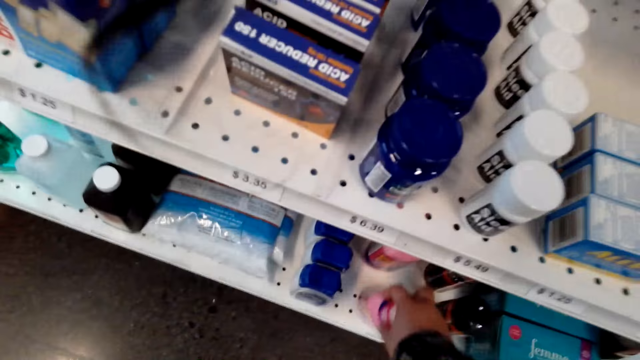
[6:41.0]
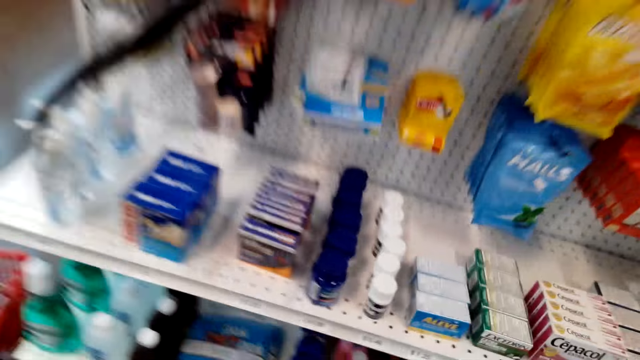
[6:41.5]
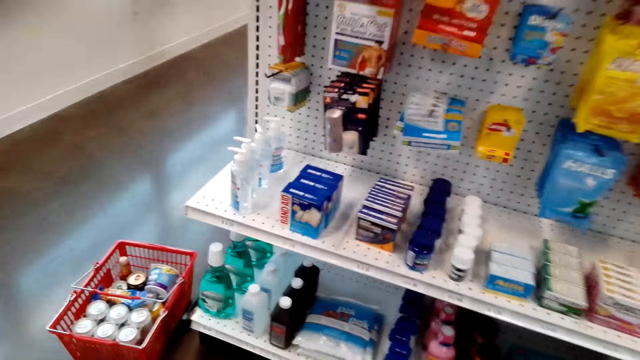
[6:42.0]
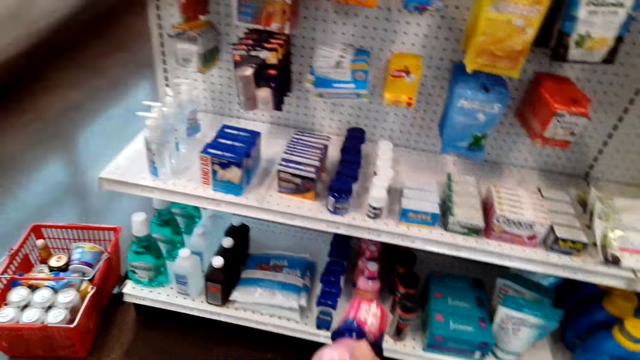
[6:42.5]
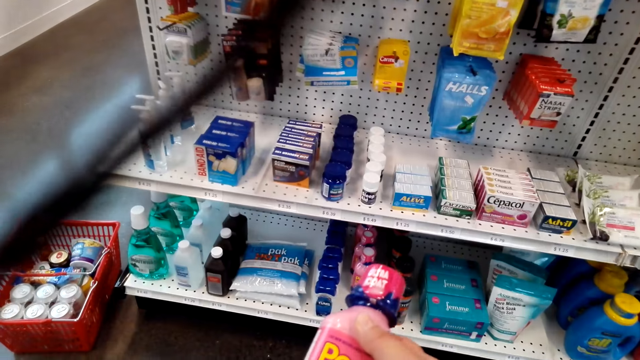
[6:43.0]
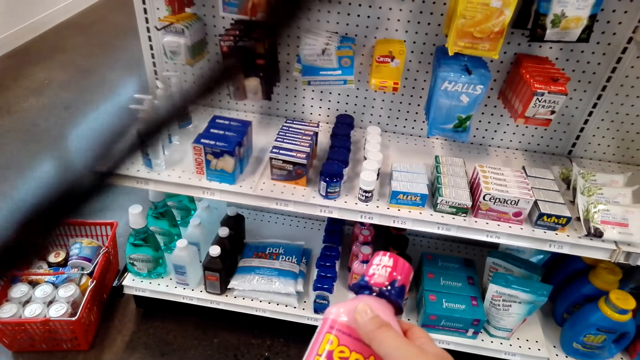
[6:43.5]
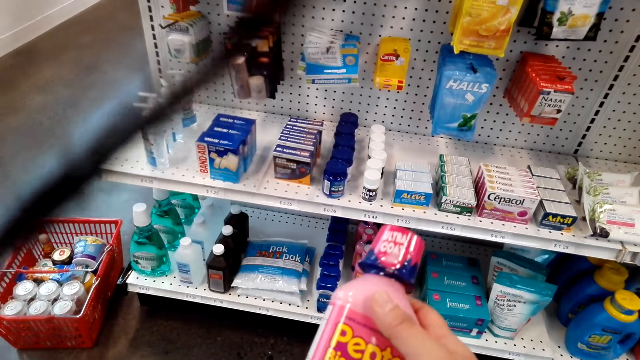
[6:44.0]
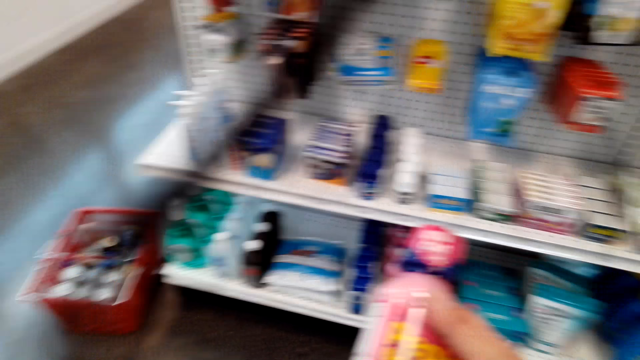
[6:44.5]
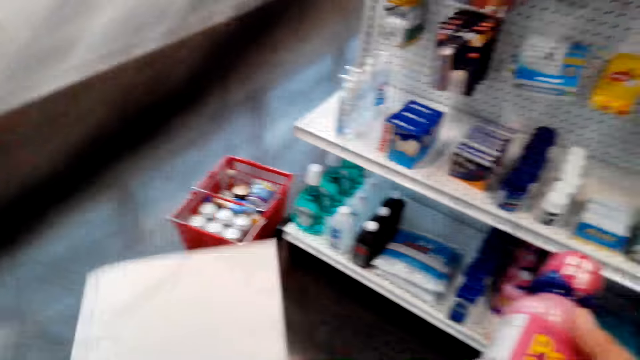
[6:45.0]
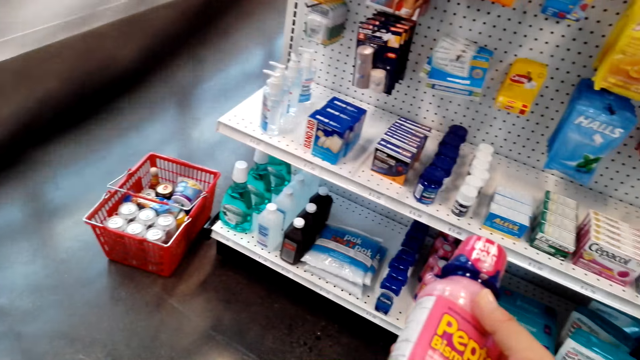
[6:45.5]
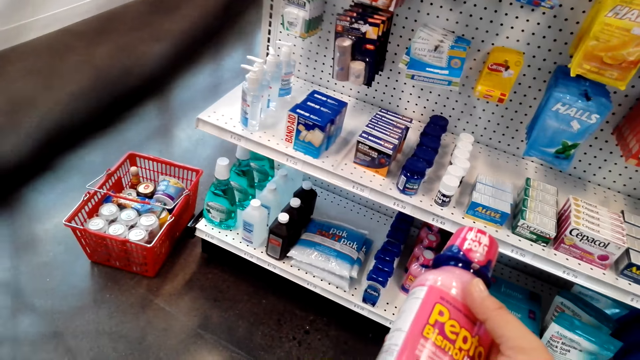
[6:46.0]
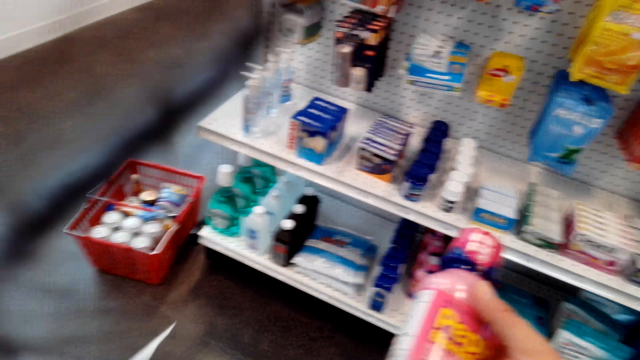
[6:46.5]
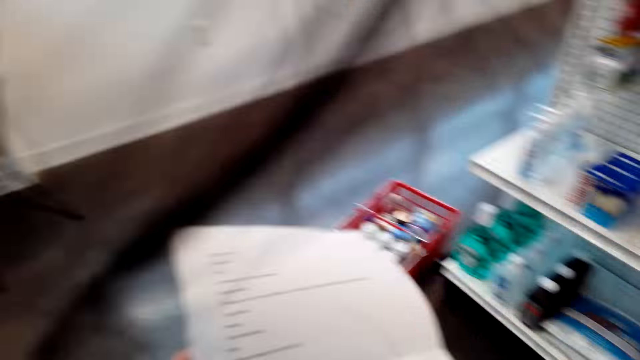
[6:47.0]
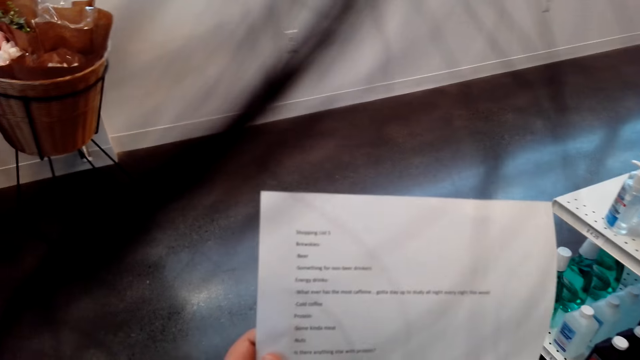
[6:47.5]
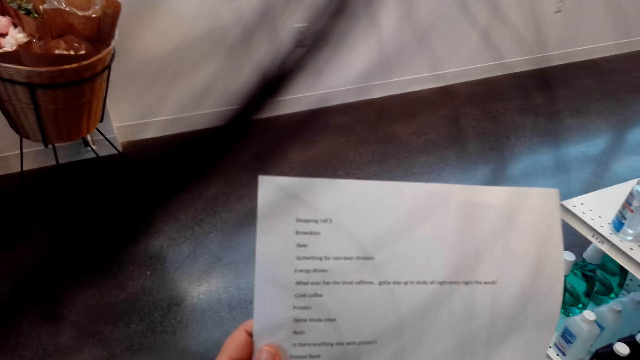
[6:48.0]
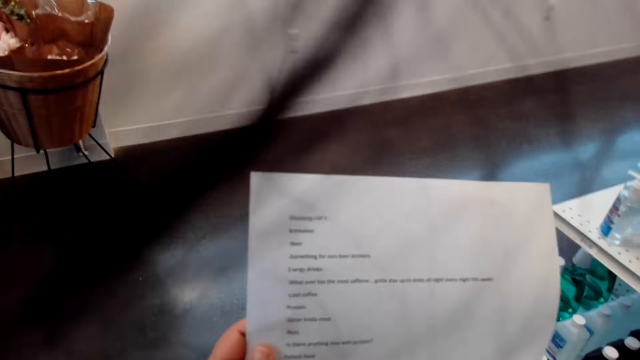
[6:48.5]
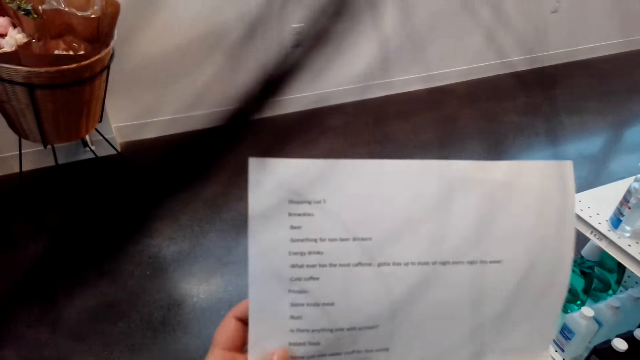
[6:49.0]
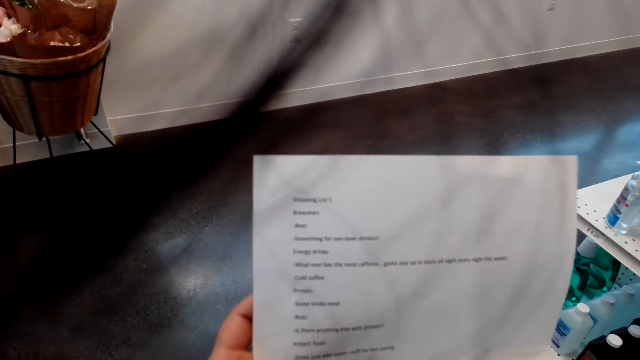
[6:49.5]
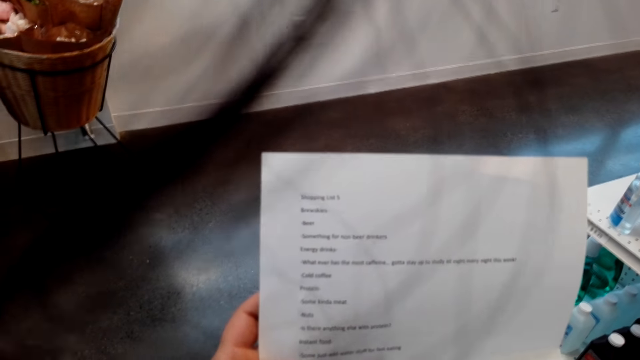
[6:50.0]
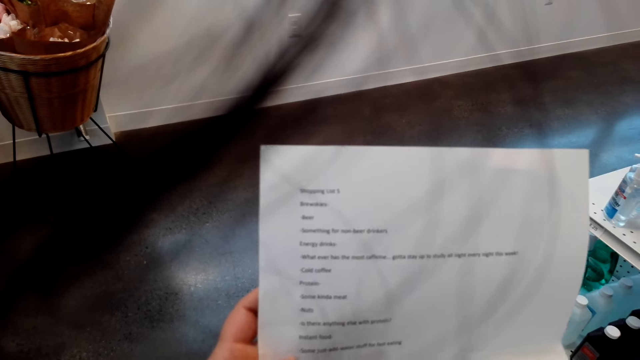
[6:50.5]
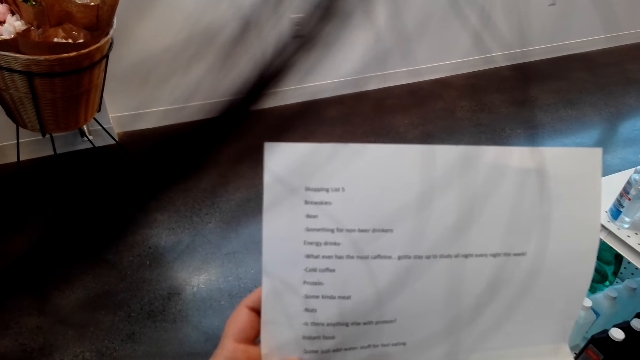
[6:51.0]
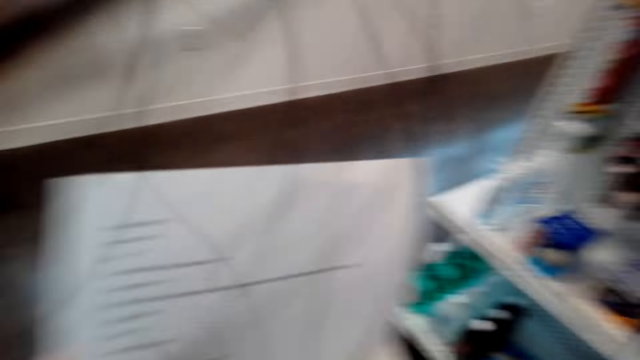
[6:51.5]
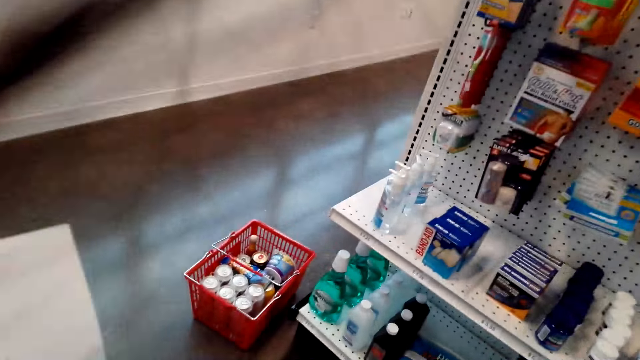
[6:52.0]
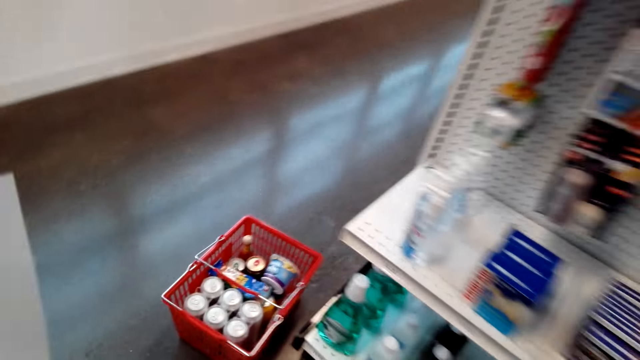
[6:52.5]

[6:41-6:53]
The camera wearer picks a bottle of Pepto-Bismol. They check the sheet of paper.

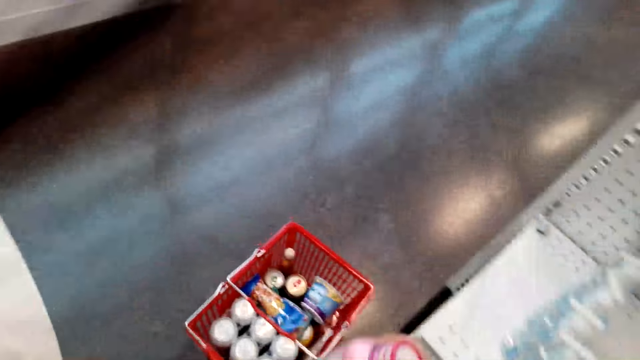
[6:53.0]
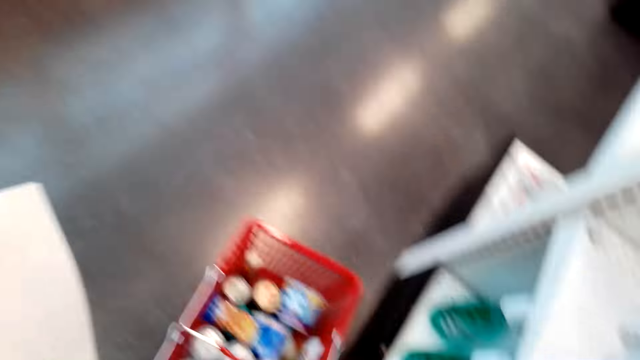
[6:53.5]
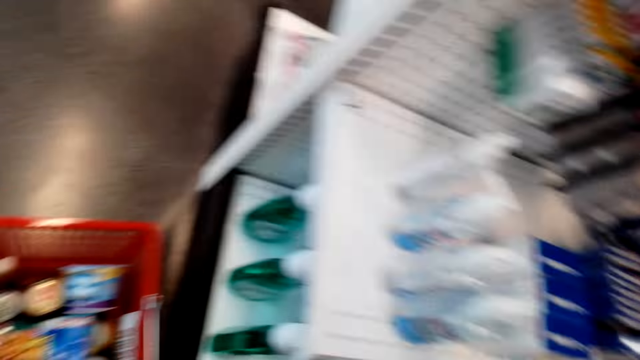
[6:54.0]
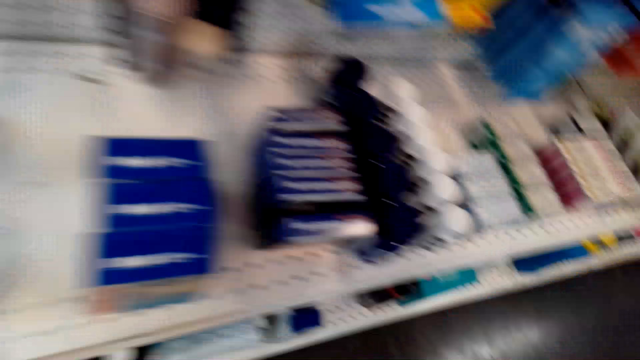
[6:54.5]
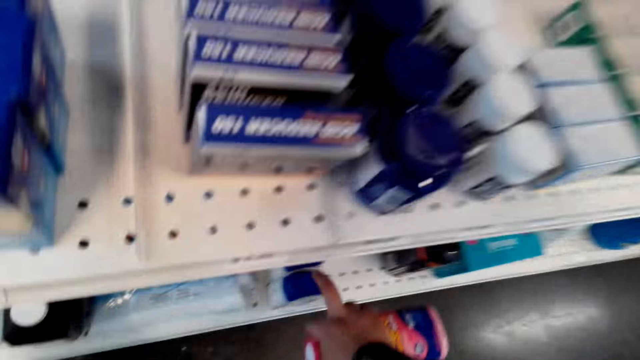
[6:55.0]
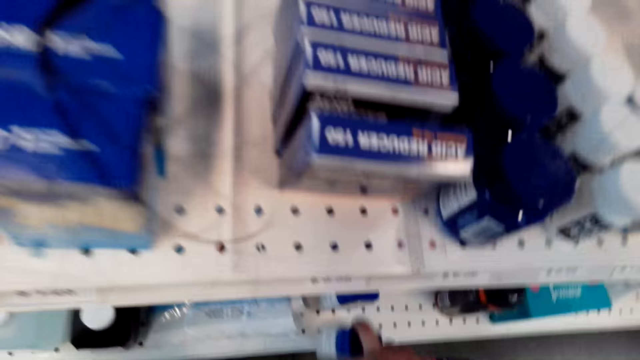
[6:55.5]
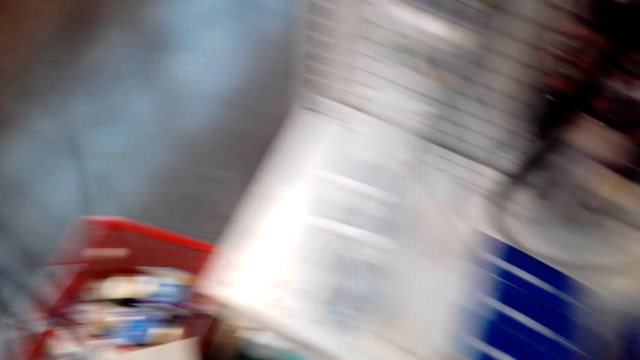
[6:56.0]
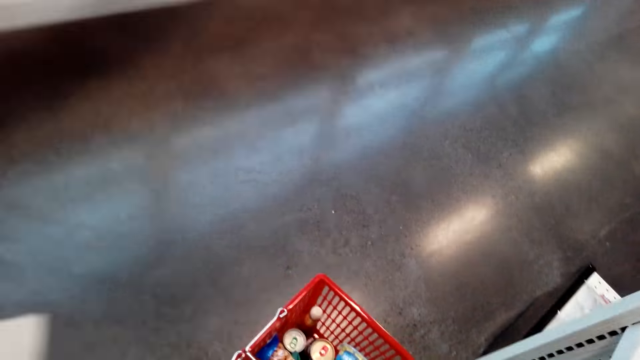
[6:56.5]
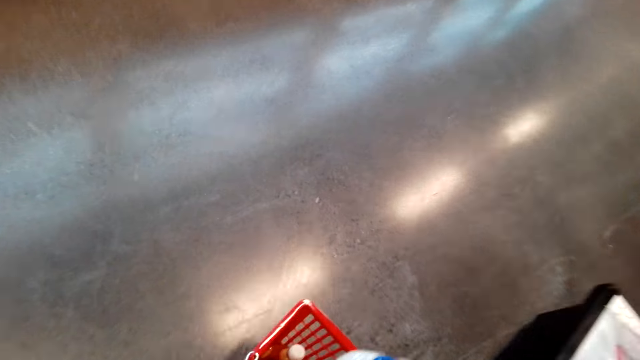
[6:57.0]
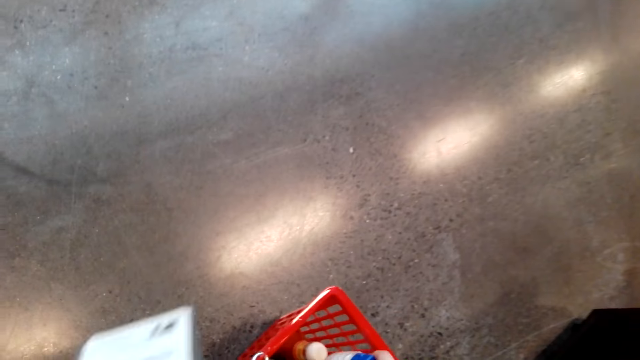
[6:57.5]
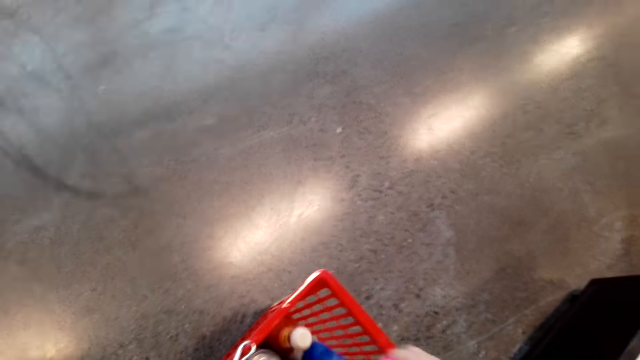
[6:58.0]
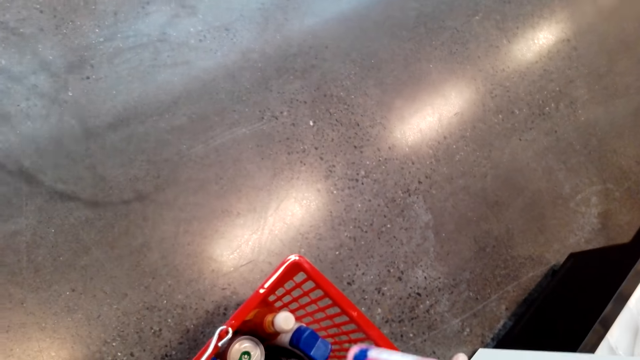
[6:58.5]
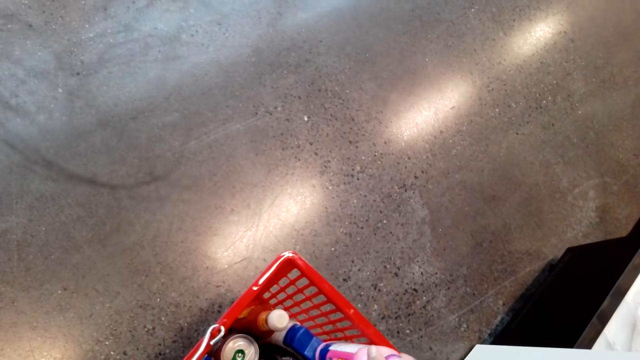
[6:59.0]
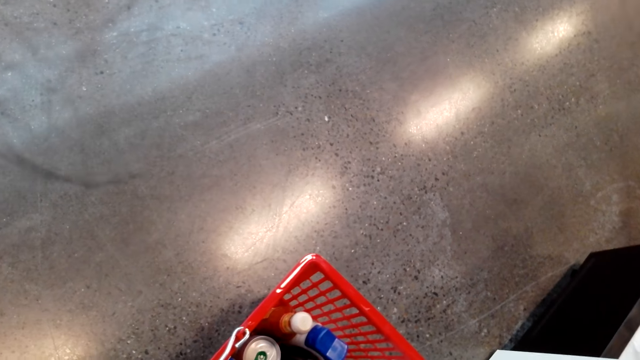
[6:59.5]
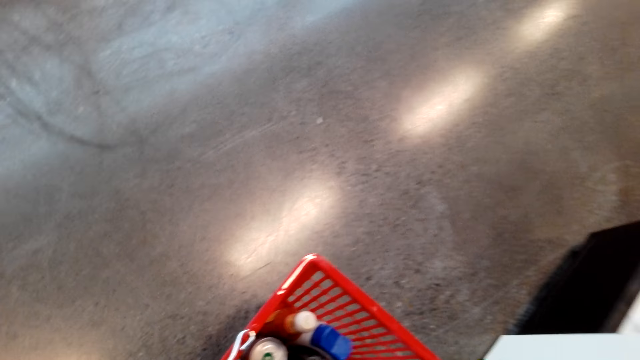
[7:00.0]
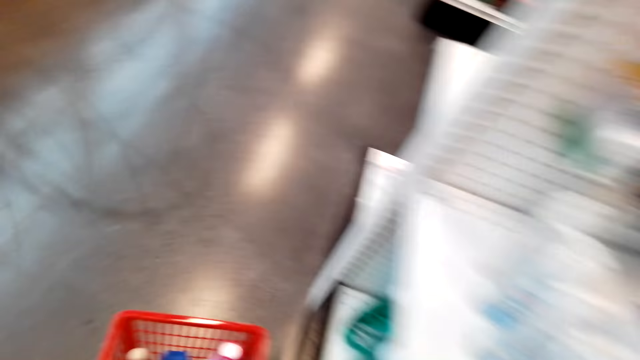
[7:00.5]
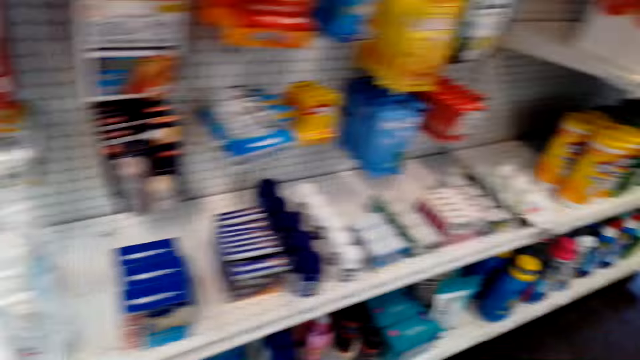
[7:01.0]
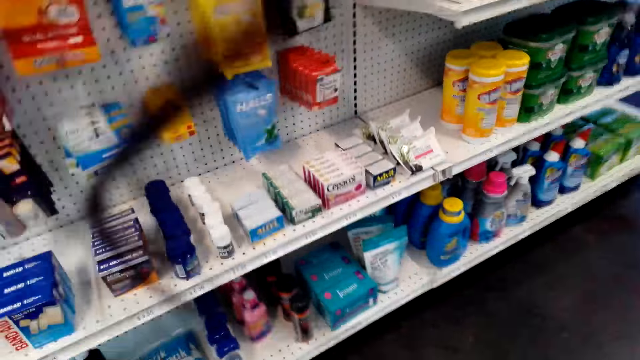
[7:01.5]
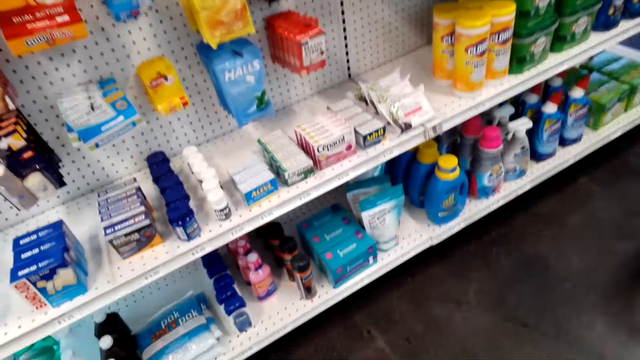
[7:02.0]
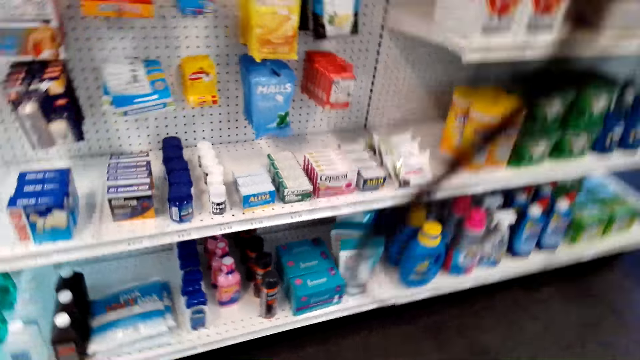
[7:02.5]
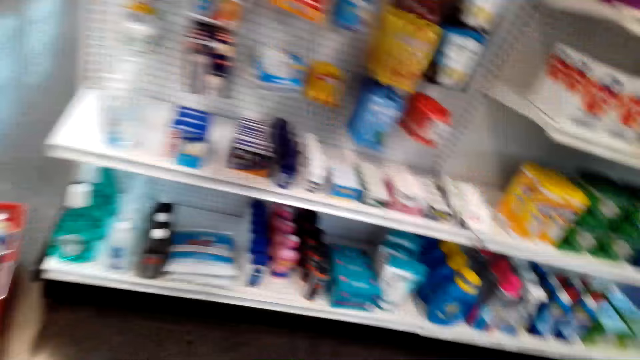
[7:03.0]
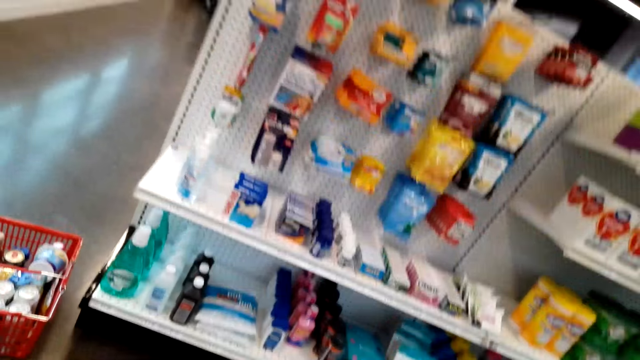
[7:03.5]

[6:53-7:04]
The camera wearer picks petroleum jelly from the shelf. They put the petroleum jelly in the basket.
